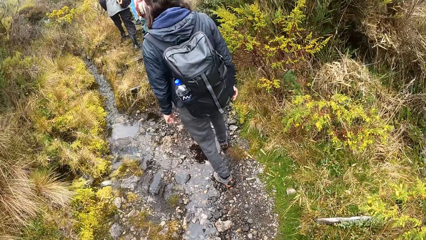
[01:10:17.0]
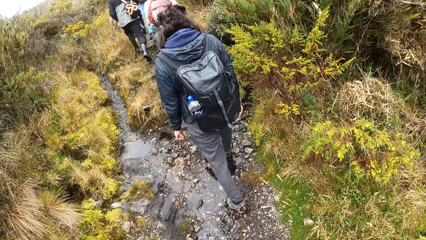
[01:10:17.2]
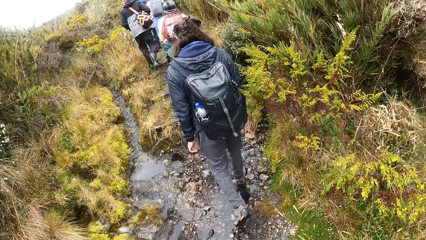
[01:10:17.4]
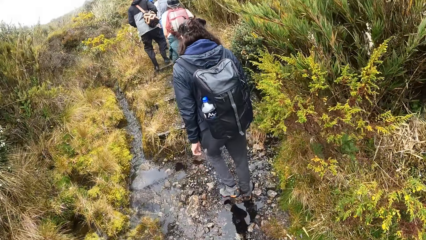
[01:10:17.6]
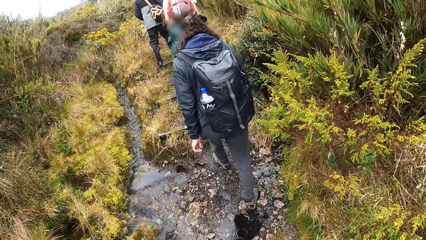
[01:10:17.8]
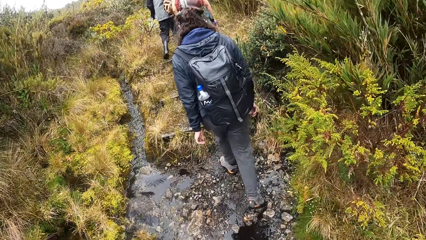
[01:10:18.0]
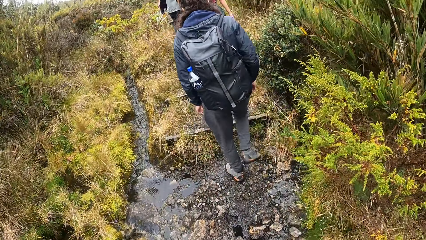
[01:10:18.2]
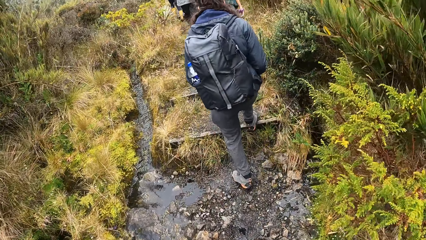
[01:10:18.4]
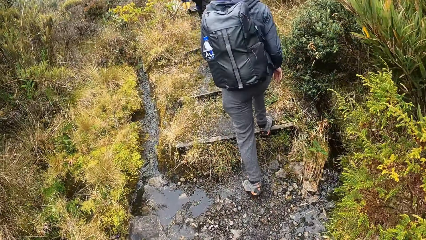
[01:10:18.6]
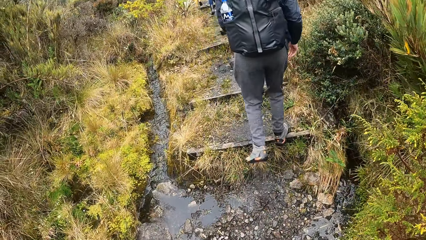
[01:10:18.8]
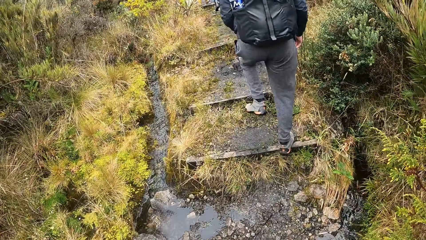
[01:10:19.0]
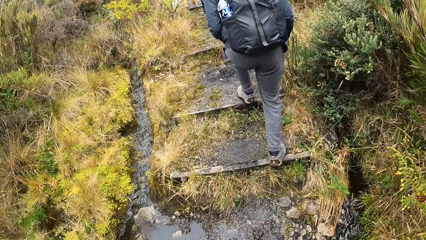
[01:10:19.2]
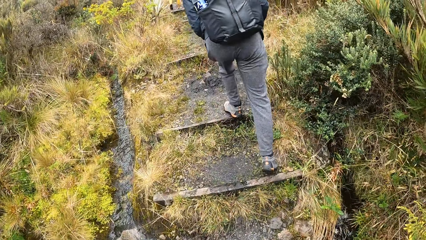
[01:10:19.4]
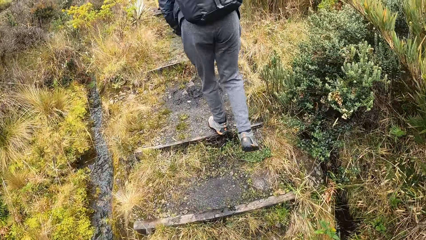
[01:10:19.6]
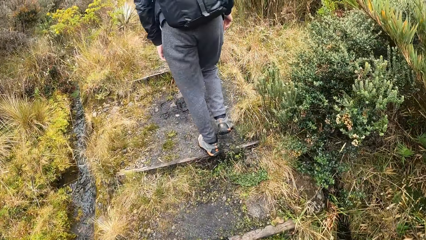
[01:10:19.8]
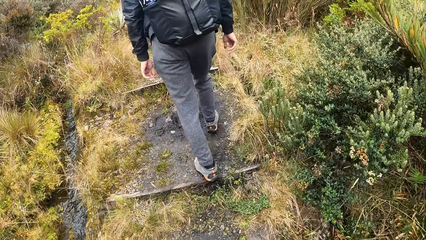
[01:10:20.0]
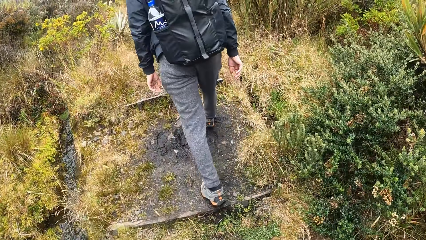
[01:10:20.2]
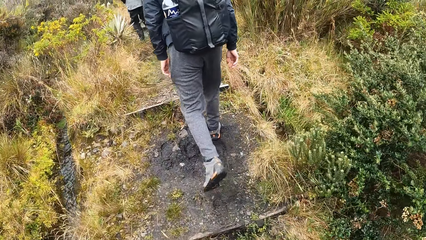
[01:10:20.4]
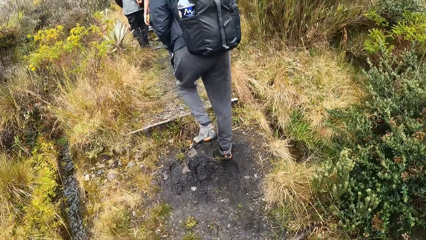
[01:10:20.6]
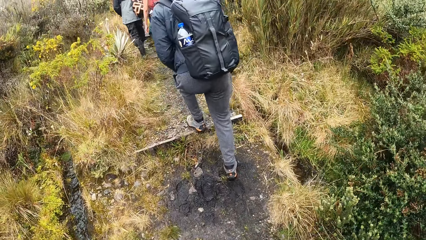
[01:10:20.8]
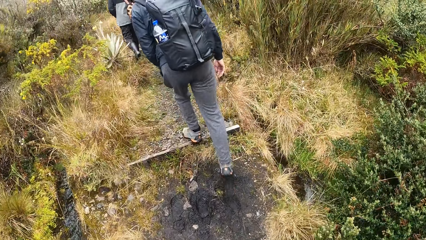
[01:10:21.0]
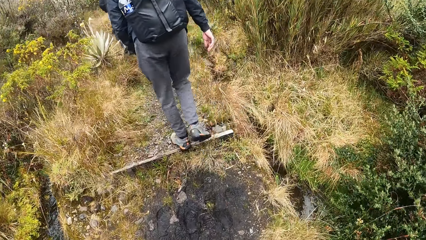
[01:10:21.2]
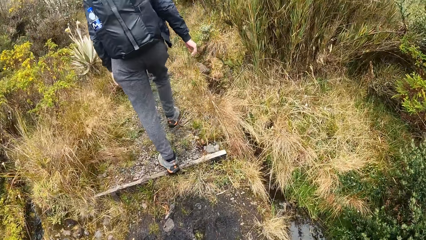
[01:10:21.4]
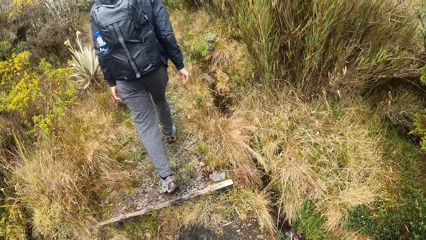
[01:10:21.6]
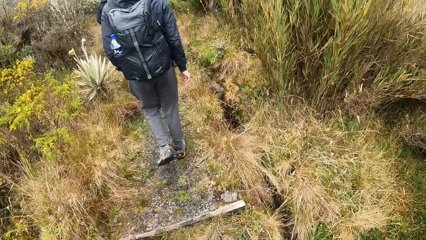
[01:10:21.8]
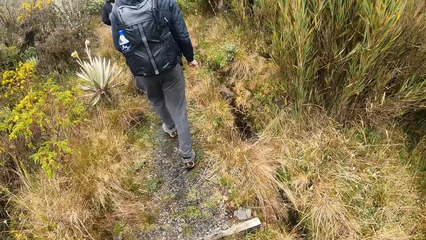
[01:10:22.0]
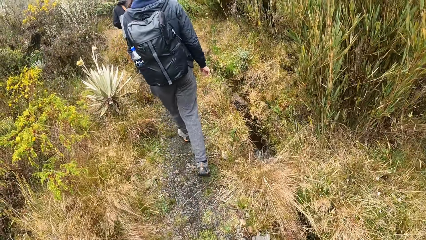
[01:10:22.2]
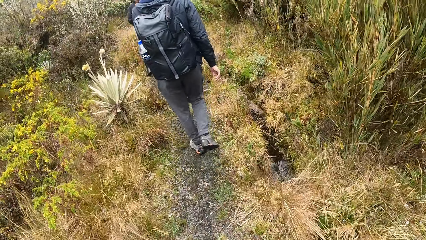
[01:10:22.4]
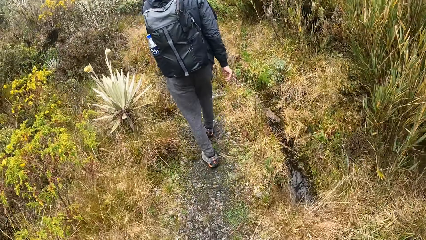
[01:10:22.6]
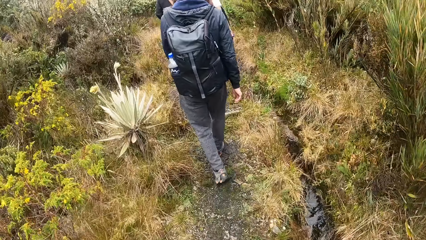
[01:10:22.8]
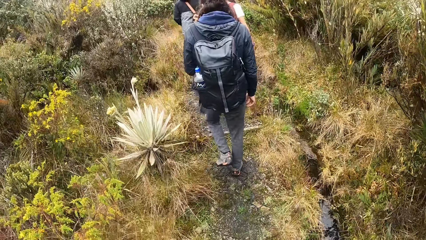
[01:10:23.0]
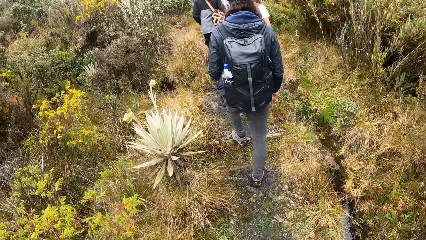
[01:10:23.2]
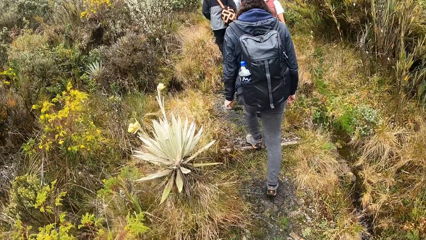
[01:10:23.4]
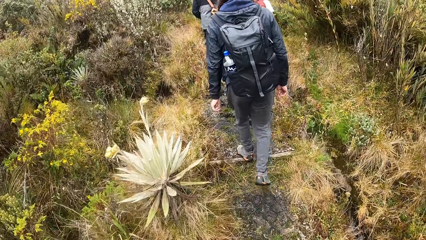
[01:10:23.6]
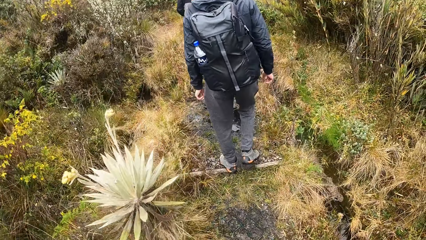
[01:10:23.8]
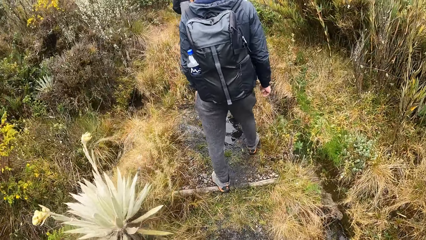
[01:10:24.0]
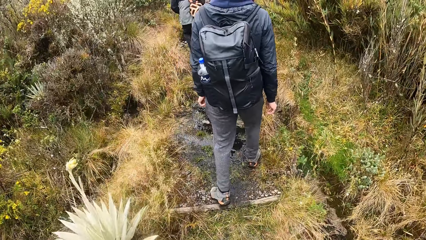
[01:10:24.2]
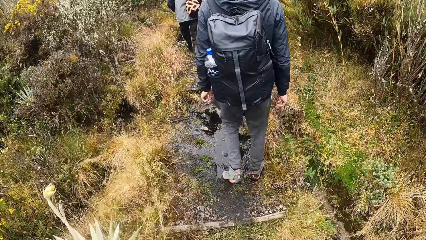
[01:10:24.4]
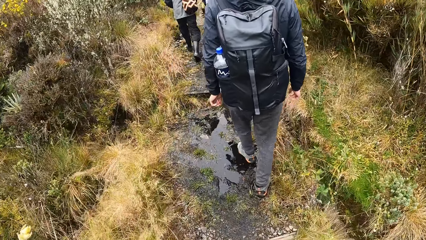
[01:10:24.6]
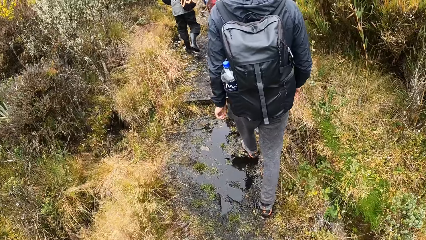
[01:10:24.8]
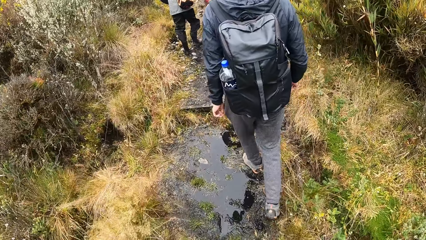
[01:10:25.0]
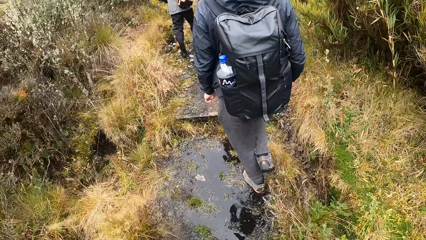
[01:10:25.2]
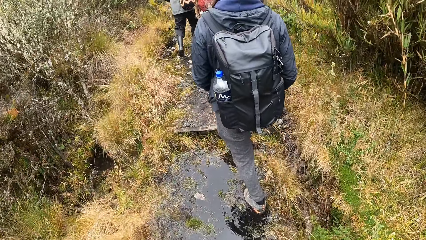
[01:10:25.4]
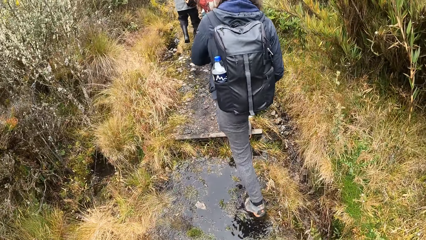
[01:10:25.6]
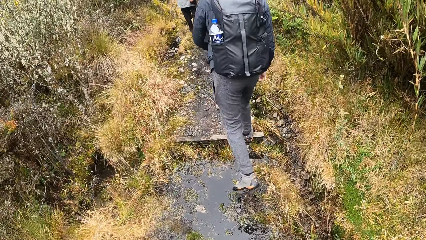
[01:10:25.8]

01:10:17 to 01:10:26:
The woman climbs a stair. The camera wearer climbs the stair.

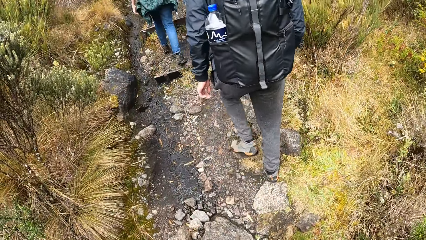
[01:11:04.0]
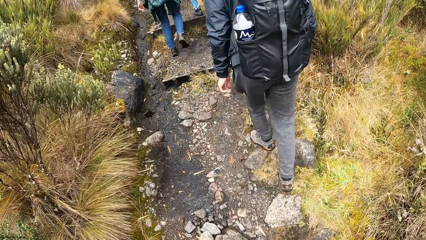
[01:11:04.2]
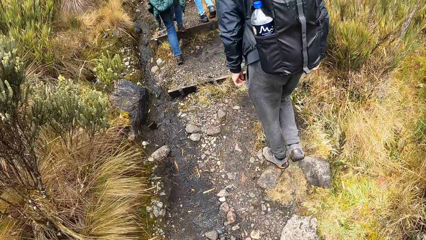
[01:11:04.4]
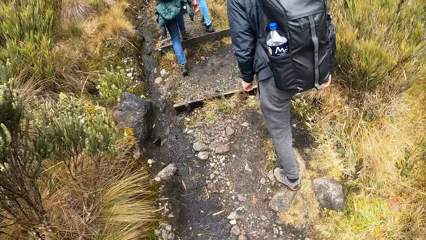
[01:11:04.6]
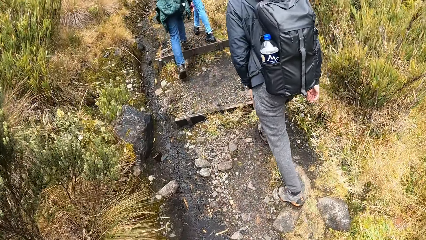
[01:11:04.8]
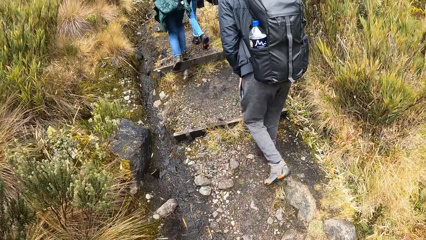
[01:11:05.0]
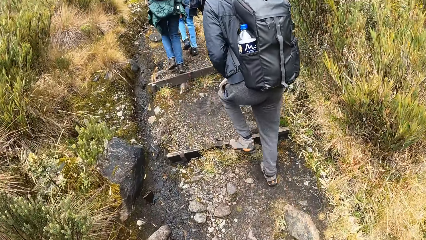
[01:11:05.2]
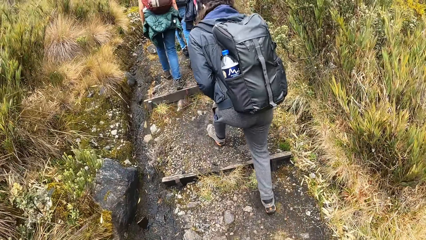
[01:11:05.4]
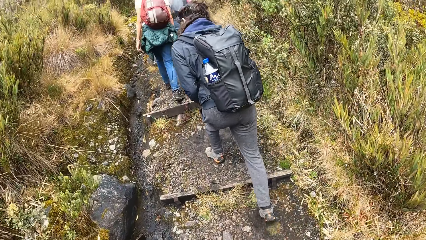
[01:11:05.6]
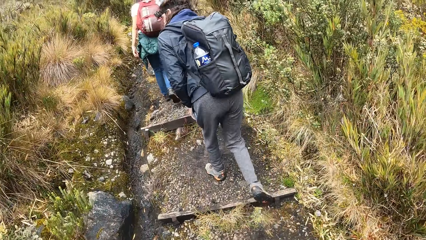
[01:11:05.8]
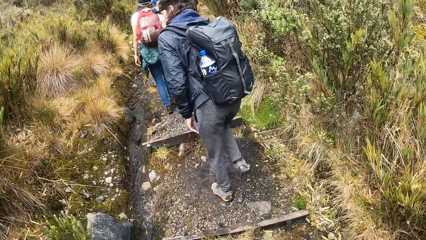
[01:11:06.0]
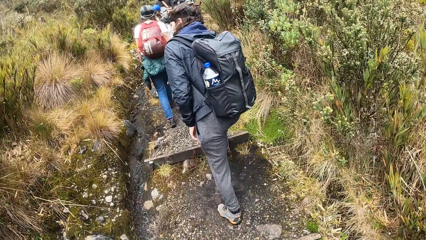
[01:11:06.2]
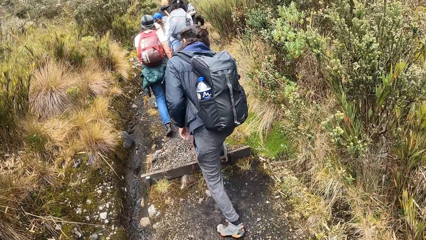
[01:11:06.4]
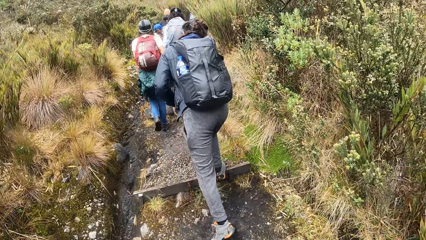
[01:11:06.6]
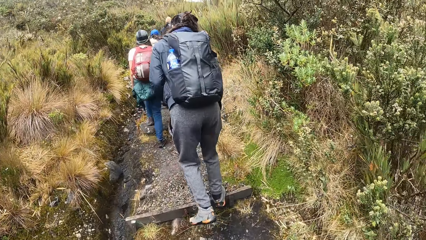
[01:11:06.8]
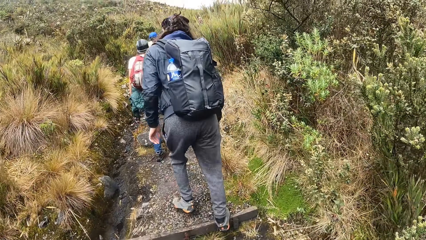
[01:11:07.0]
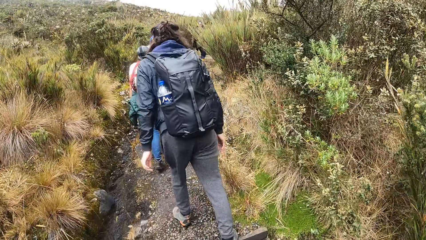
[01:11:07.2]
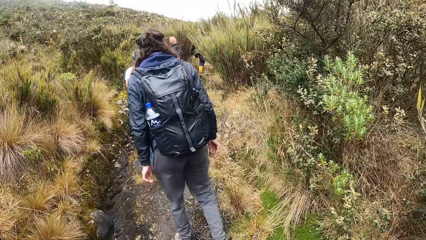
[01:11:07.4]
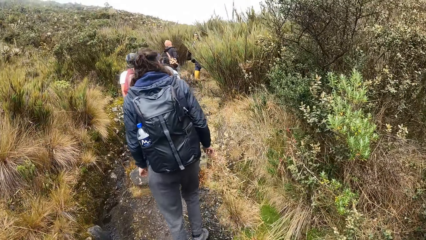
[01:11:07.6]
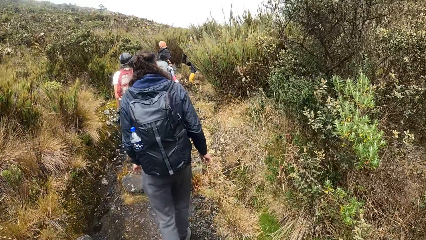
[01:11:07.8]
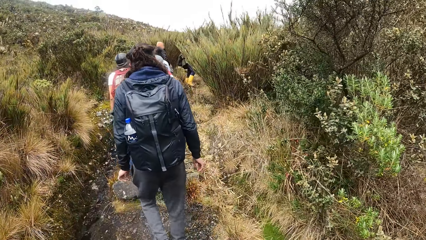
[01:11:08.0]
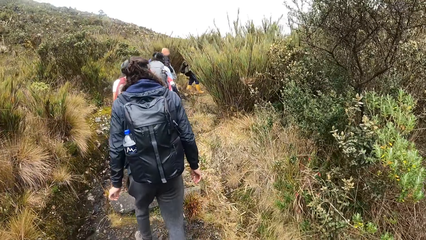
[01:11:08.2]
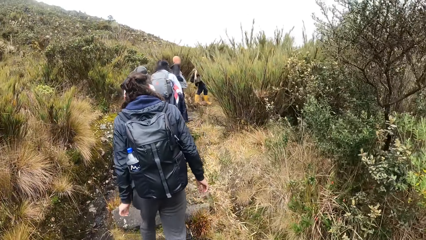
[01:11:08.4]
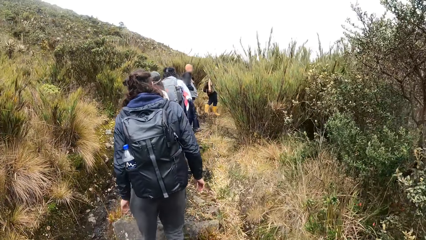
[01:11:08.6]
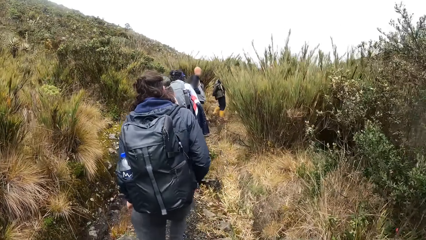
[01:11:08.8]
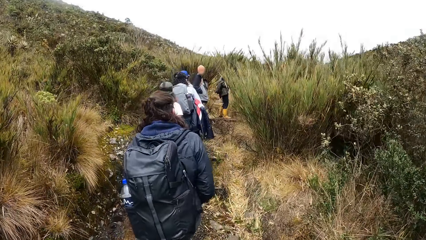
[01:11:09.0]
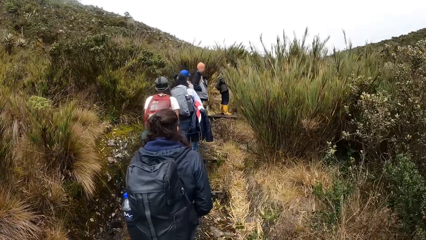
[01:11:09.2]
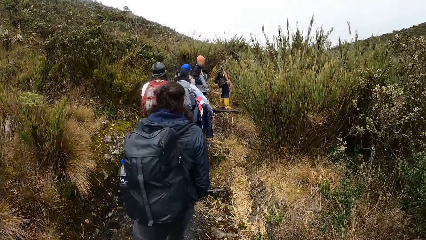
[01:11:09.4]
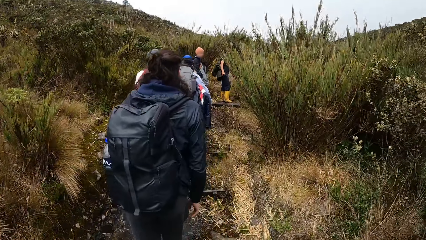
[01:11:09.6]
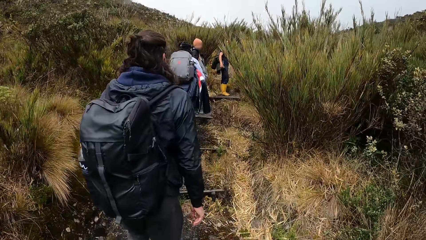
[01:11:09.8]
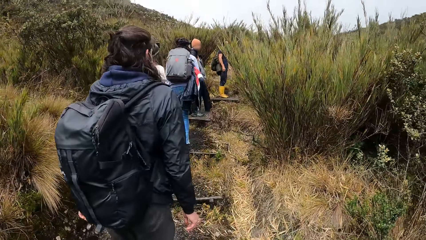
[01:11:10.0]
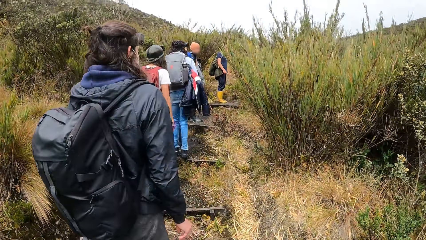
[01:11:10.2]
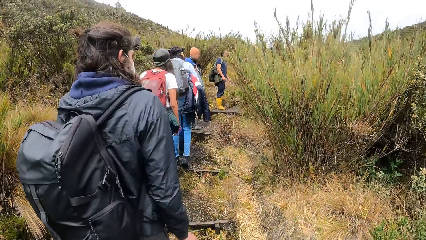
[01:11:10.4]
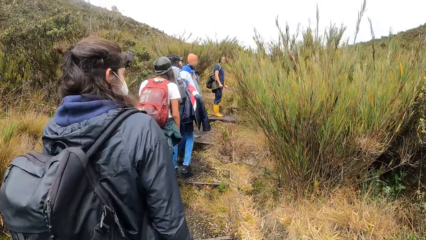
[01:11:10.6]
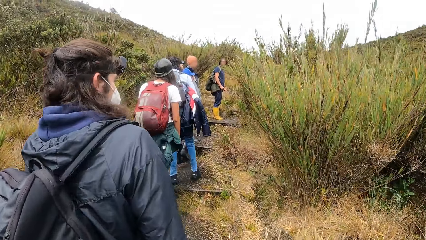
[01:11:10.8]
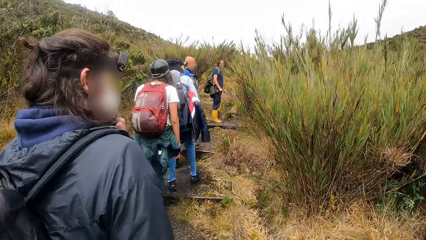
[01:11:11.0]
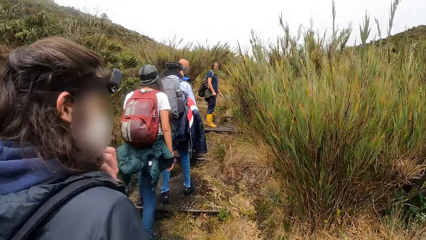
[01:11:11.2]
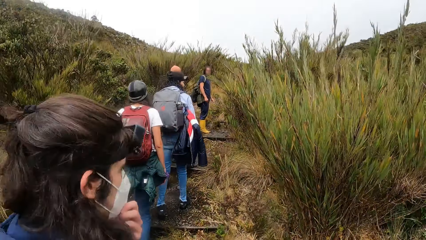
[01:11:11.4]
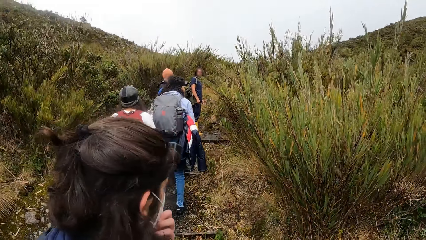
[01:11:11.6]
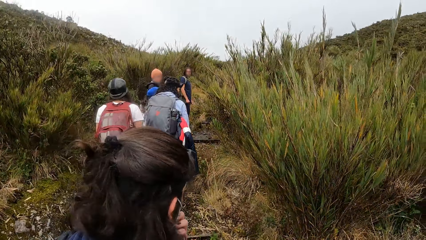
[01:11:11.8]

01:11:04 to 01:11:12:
The woman climbs a stair. The camera wearer climbs a stair.
